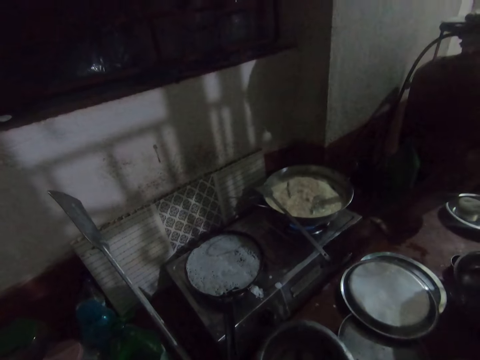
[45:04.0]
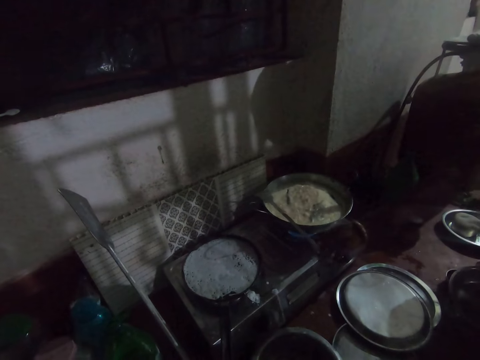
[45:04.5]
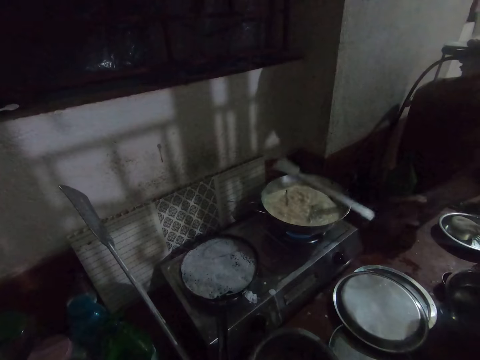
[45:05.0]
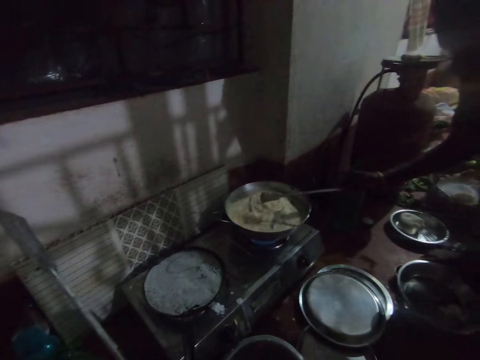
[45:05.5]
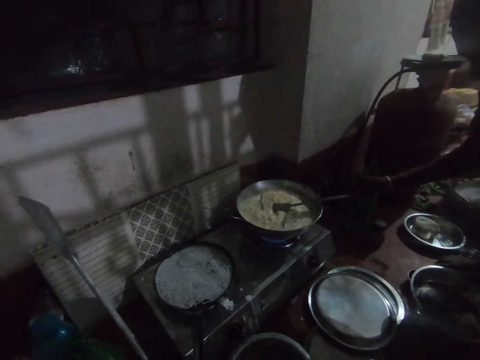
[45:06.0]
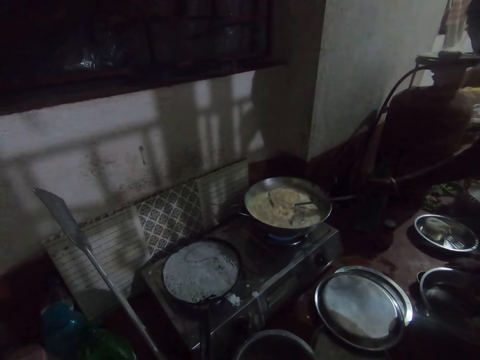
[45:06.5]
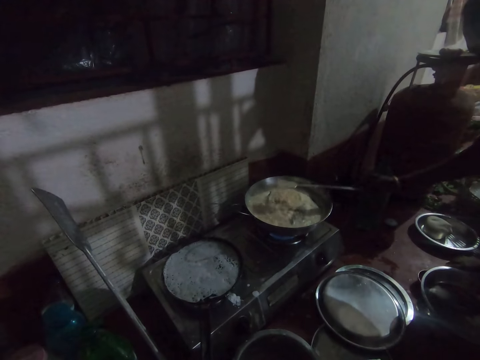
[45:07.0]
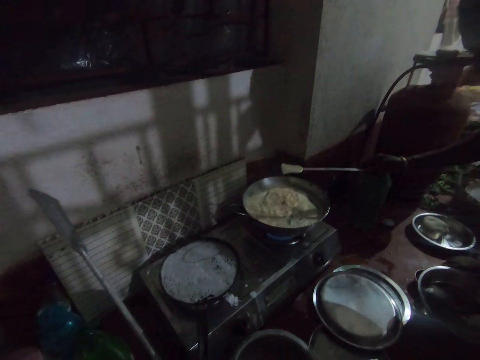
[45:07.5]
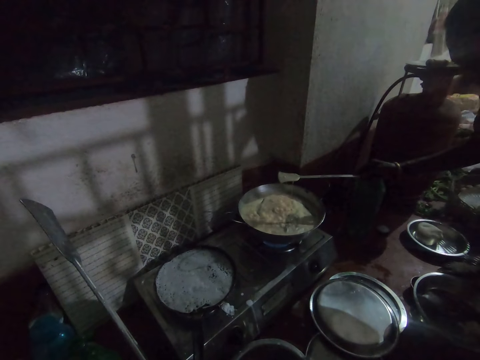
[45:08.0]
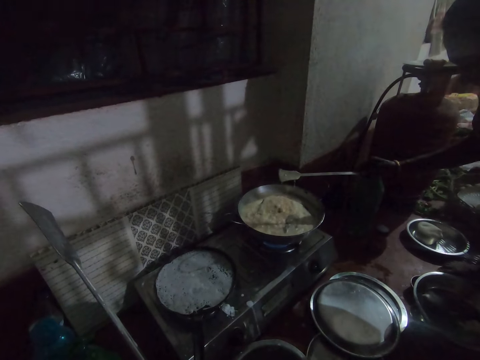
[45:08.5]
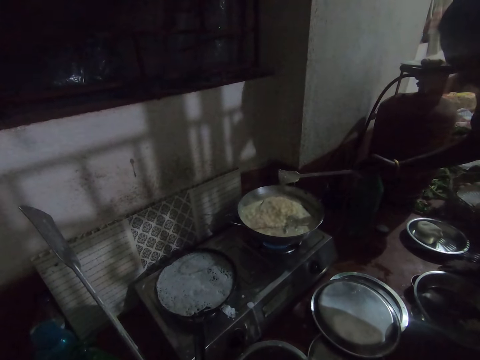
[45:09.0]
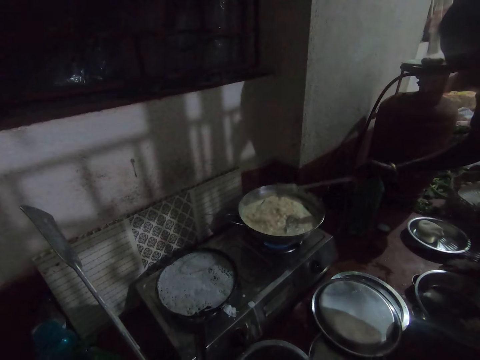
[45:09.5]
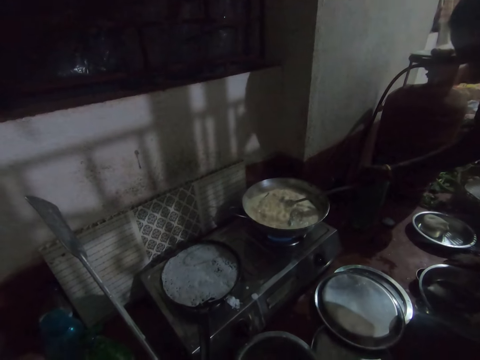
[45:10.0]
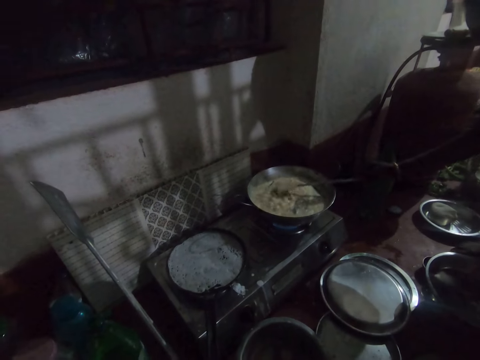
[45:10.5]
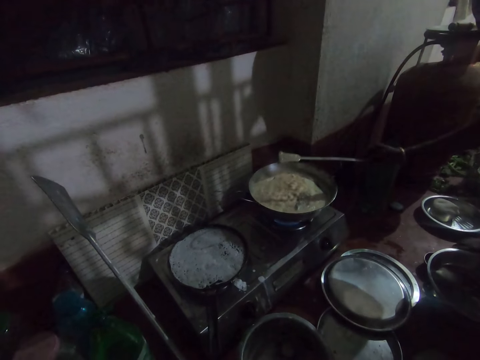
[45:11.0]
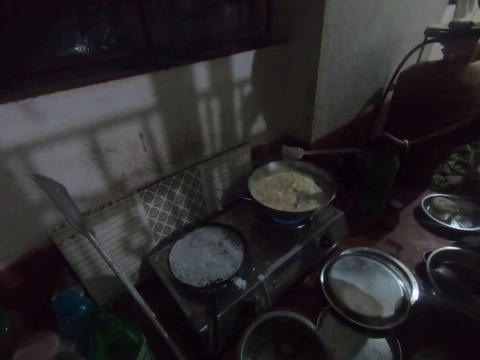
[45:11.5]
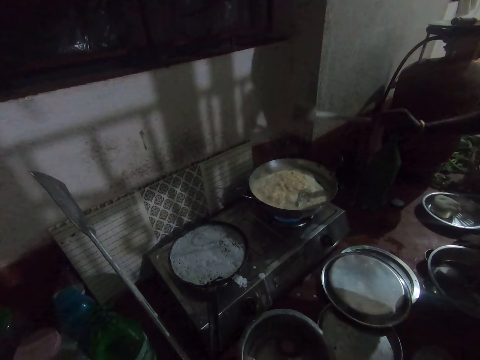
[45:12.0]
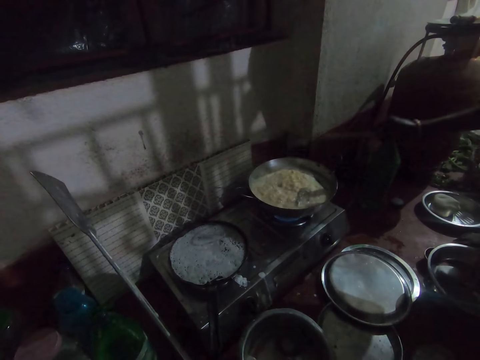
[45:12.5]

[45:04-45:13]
A woman takes the spoon or spatula from the pot handle with her right hand. She dips the spatula in the food and stirs the soup in the pot with the spoon.

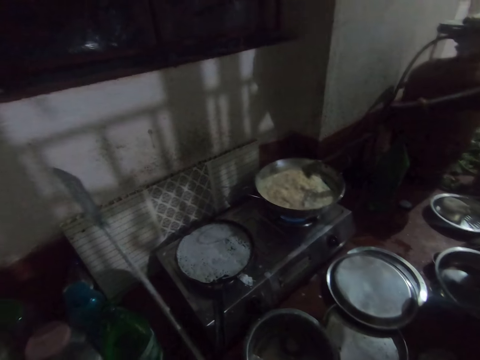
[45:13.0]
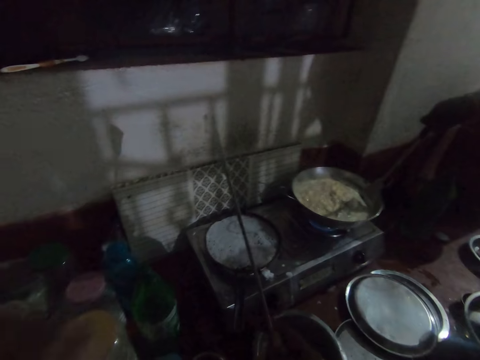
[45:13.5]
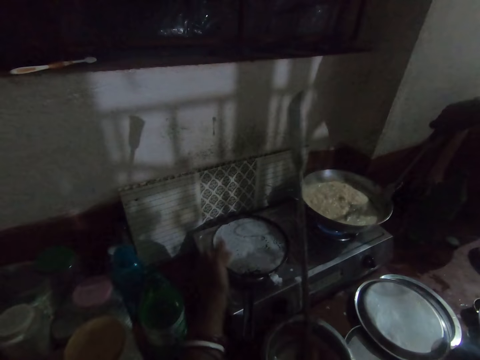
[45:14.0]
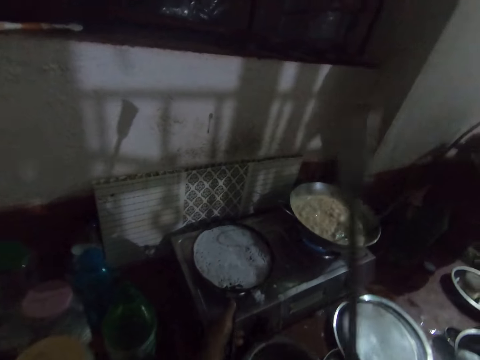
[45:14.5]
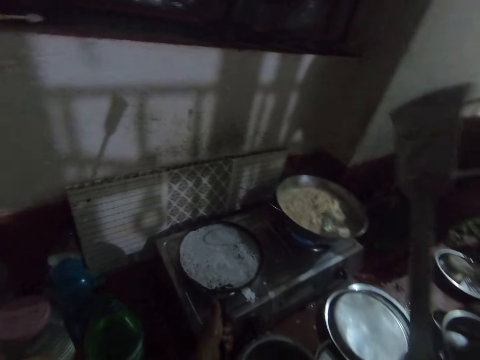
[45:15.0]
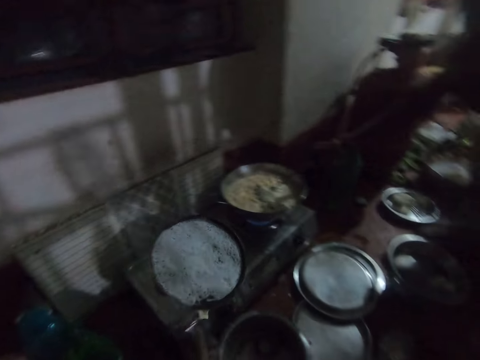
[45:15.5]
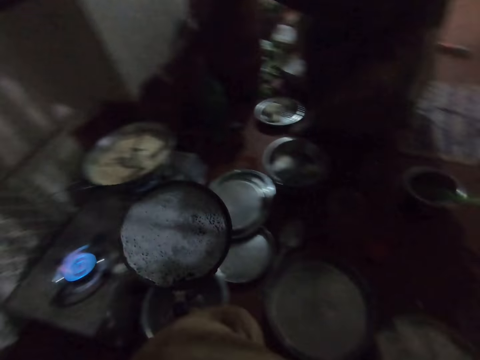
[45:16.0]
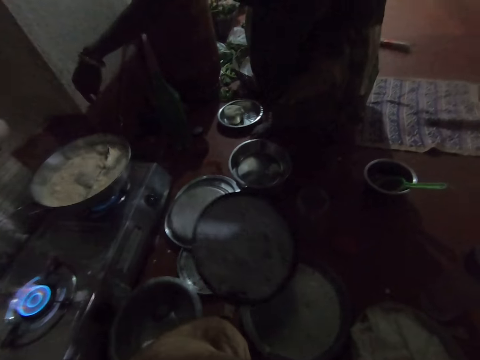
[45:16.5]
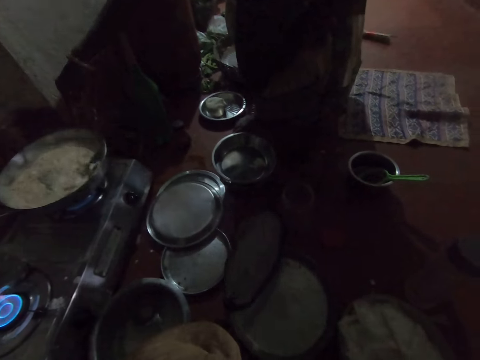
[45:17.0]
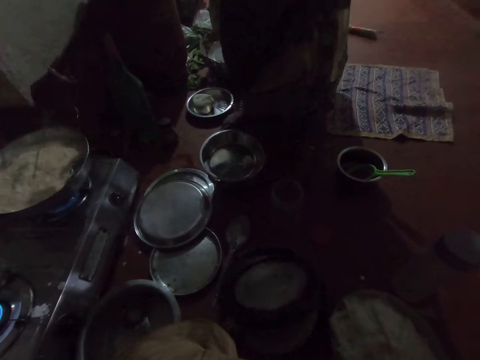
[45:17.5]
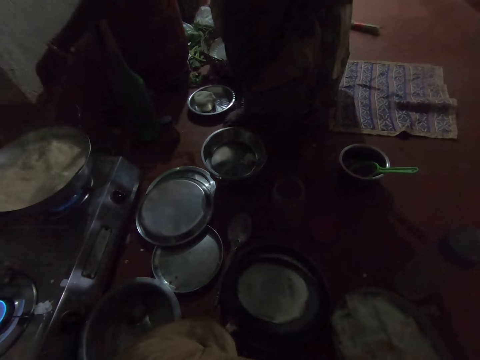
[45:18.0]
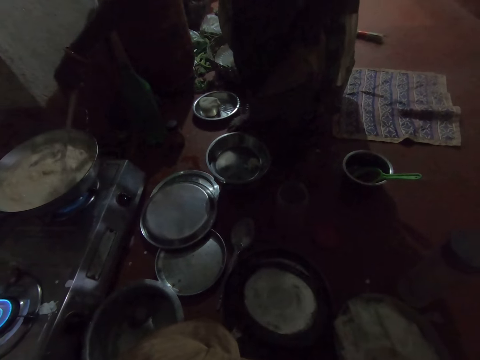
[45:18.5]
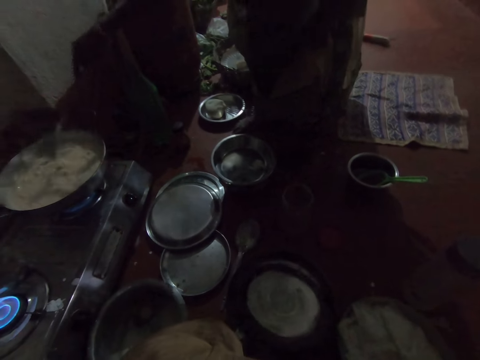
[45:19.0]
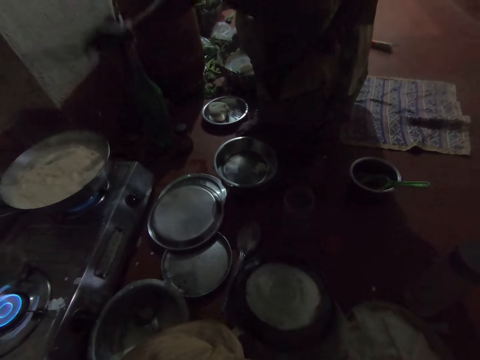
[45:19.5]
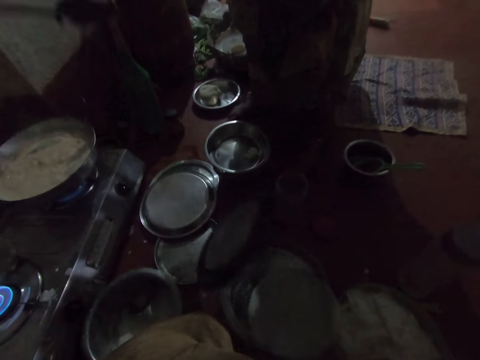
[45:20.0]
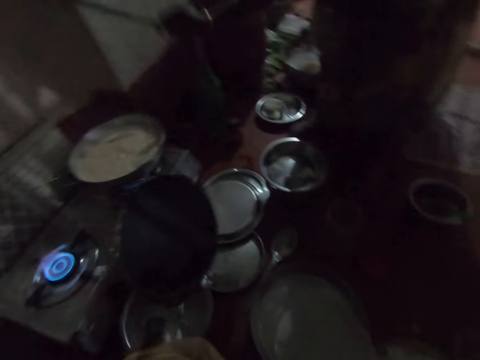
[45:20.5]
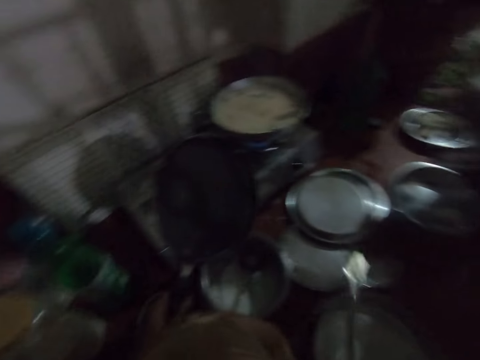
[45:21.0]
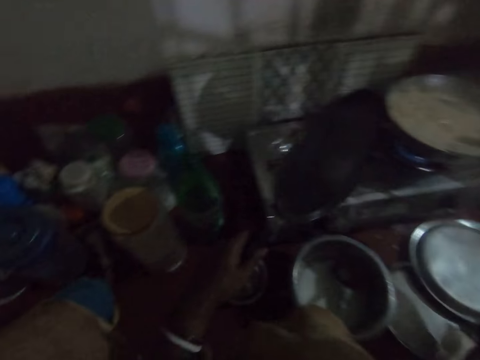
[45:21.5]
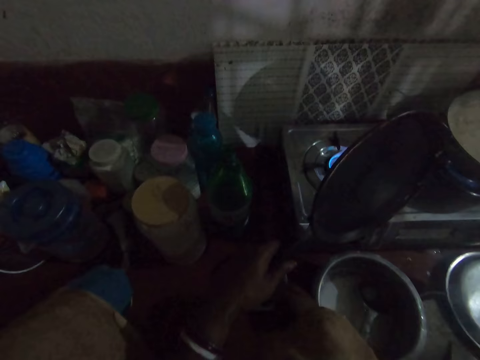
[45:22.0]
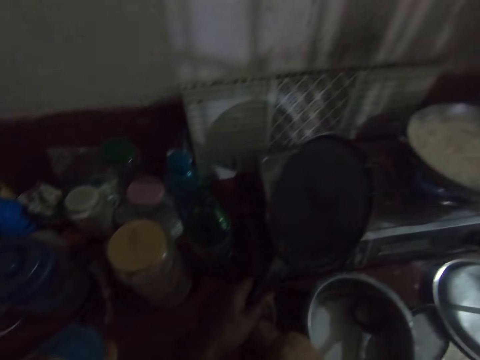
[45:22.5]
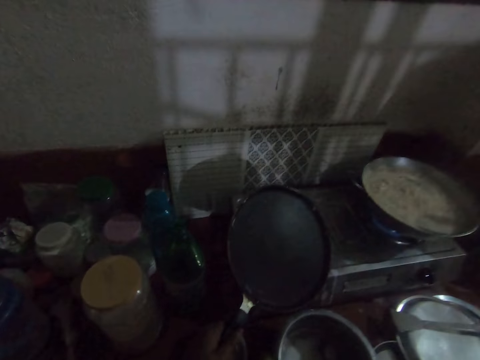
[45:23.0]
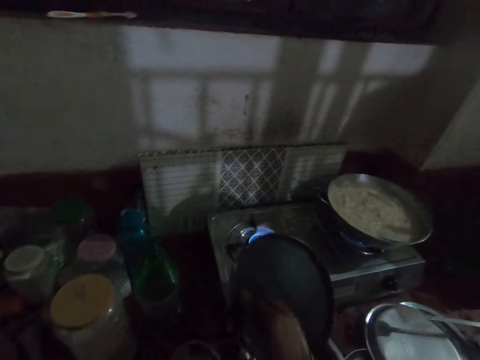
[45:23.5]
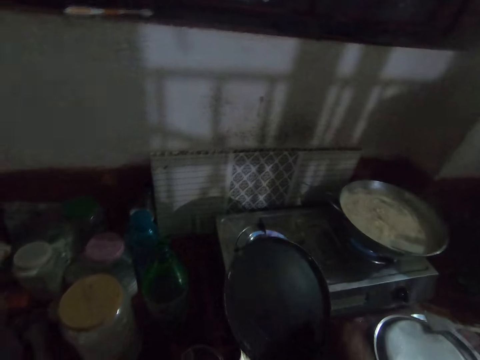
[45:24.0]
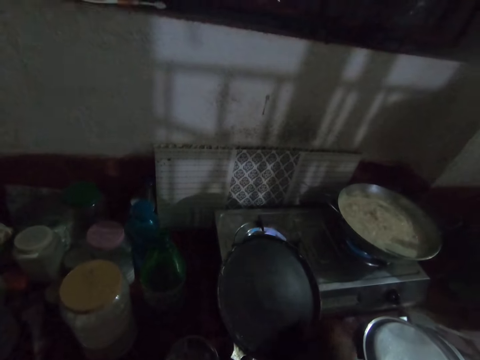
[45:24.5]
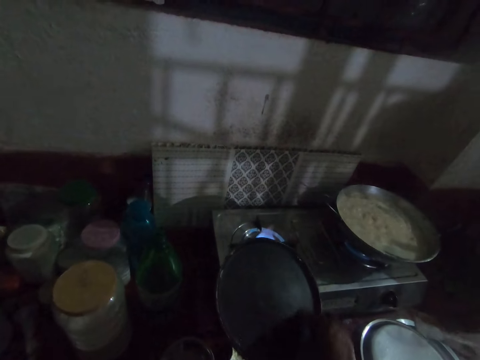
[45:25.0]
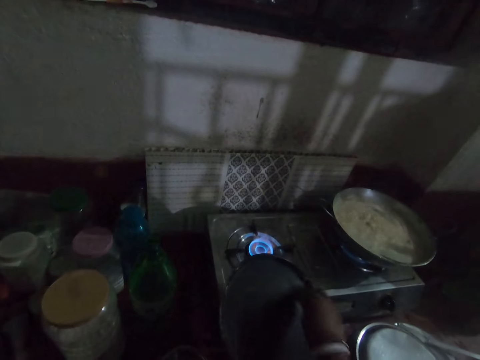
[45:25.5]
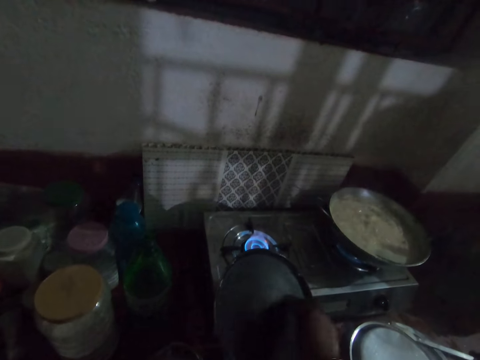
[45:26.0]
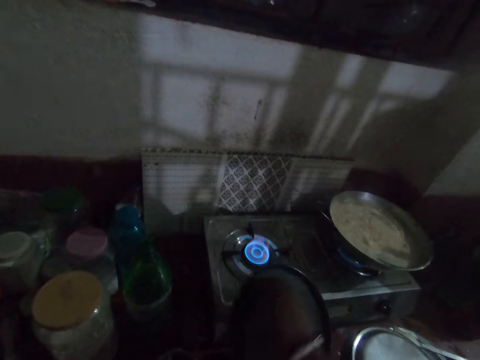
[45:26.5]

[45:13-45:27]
A woman stirs the food. The camera wearer picks up a pan of dosa from the gas cooker with her left hand. She lays the bread on the plate. She turns over the dosa in the pan into the pan on the floor. The woman shakes off the soup on the spatula. The camera wearer holds up the pan with her left hand. She grabs cooking oil. She sprinkles some oil into the pan with her right hand.

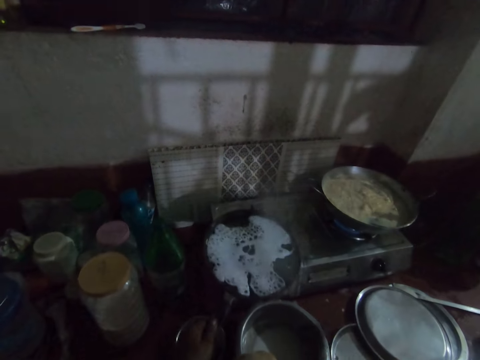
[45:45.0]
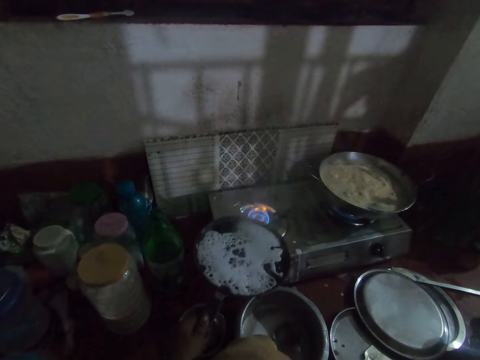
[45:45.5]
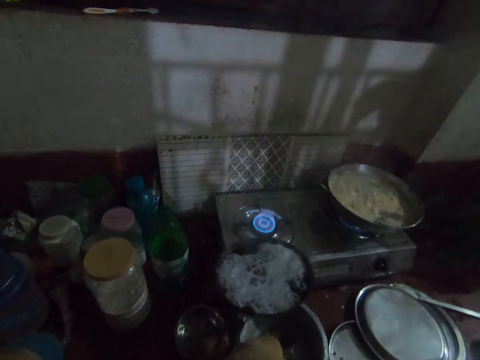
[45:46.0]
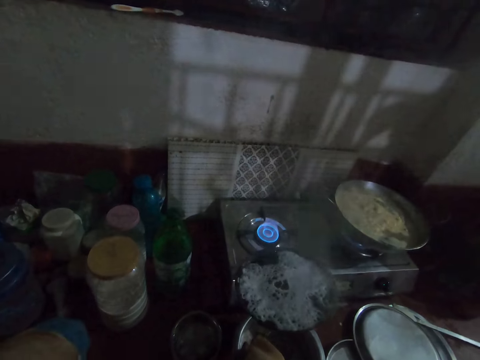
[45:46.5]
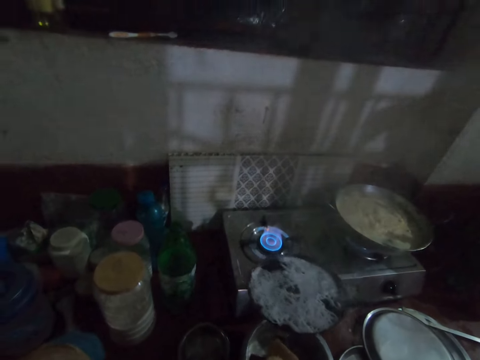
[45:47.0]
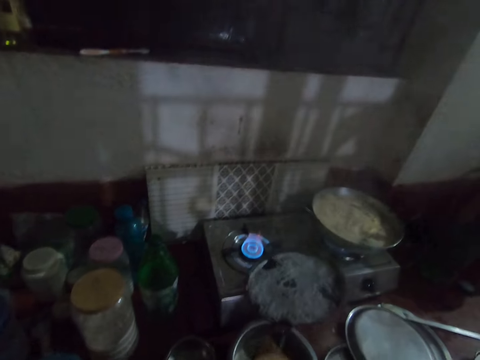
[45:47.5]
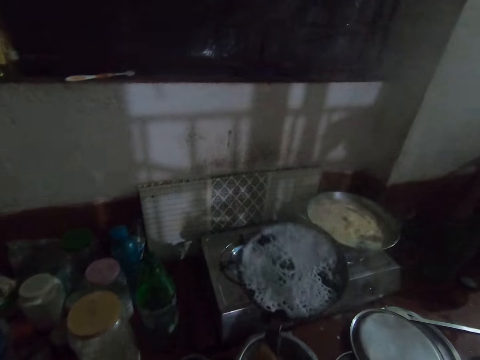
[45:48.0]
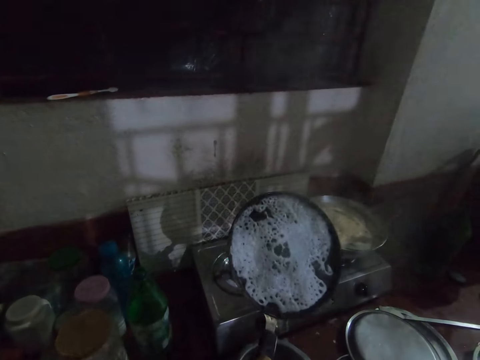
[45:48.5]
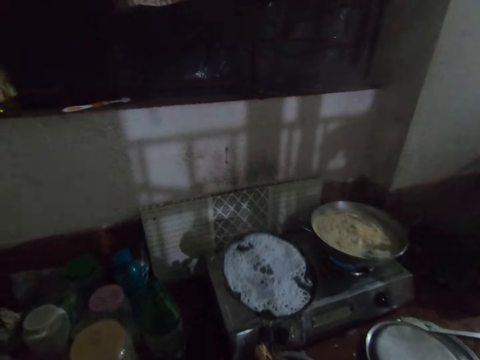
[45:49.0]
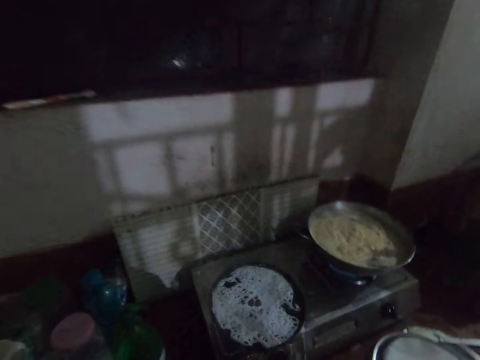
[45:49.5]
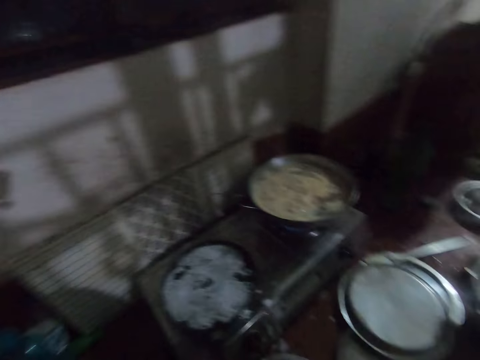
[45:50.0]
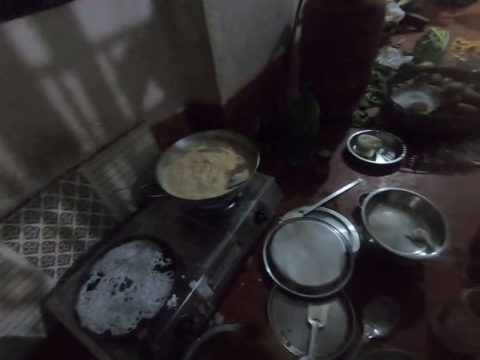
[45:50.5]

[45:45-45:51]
The camera wearer swirls the pan with her left hand. She places the pan on the gas cooker with her left hand. She grips the lid.
